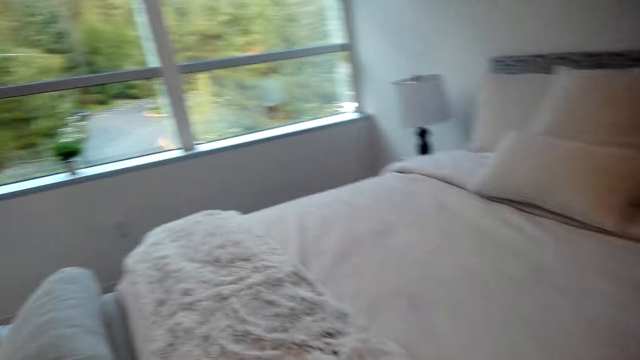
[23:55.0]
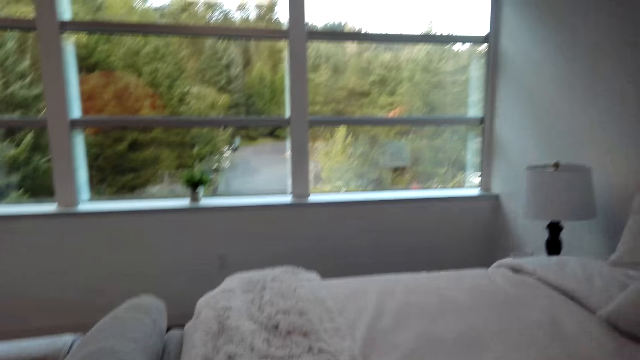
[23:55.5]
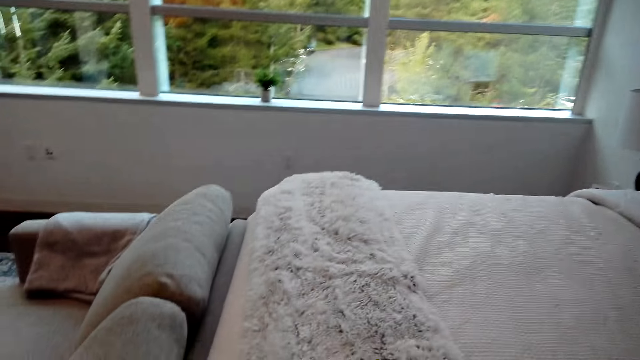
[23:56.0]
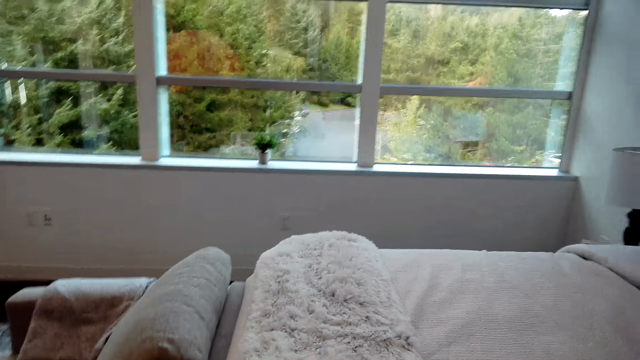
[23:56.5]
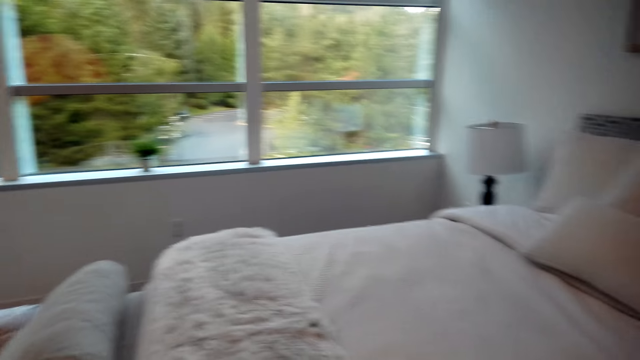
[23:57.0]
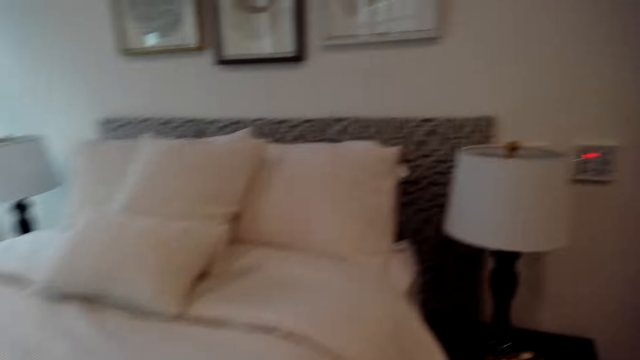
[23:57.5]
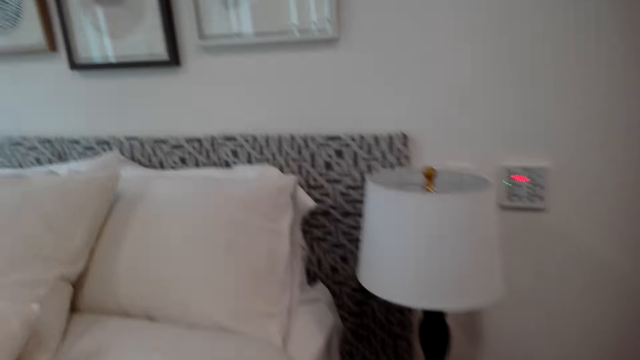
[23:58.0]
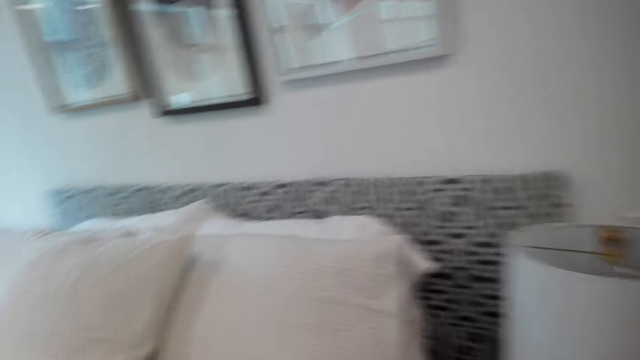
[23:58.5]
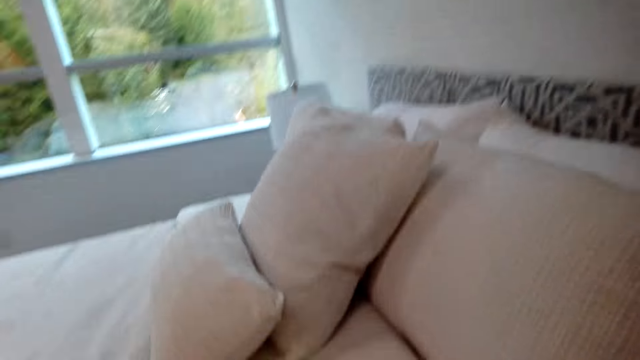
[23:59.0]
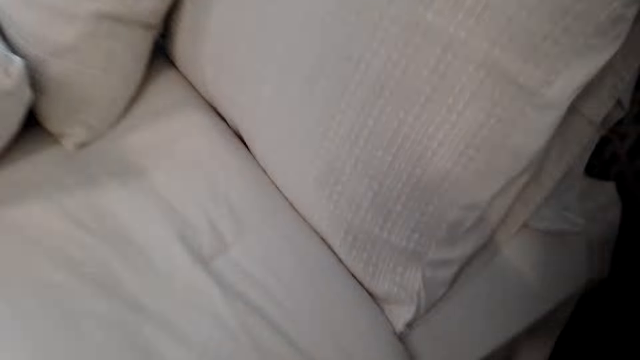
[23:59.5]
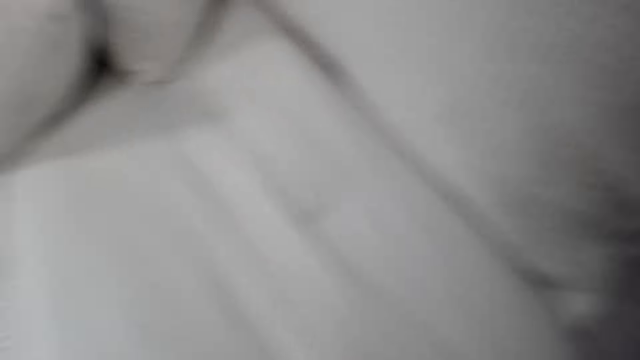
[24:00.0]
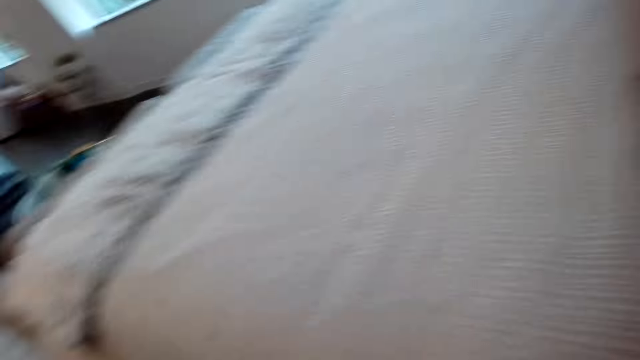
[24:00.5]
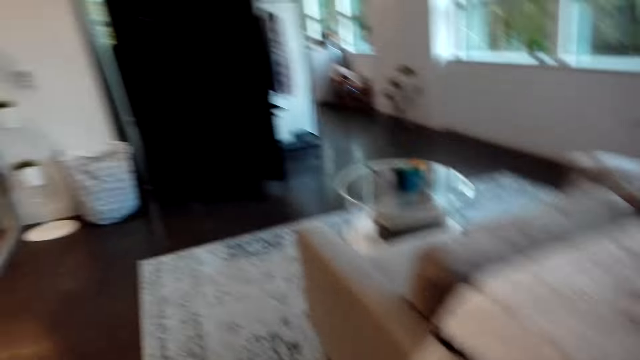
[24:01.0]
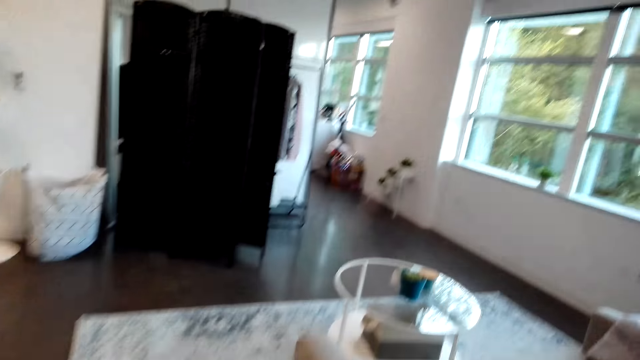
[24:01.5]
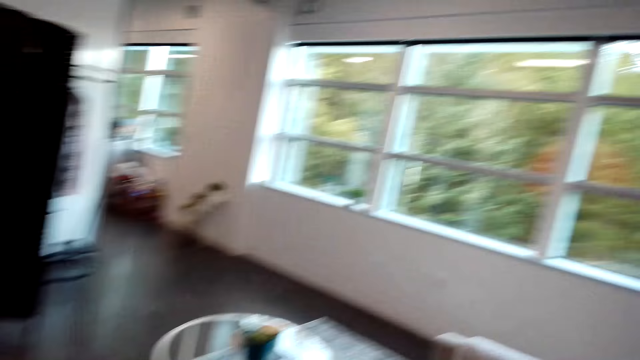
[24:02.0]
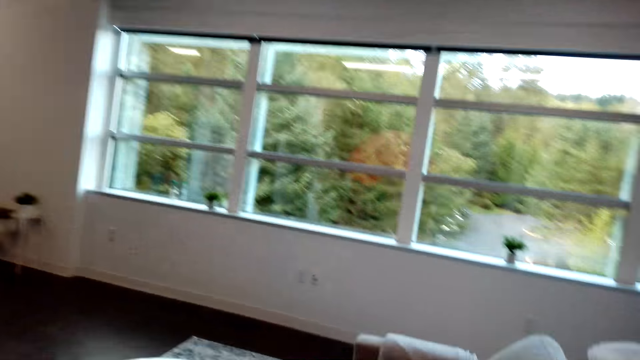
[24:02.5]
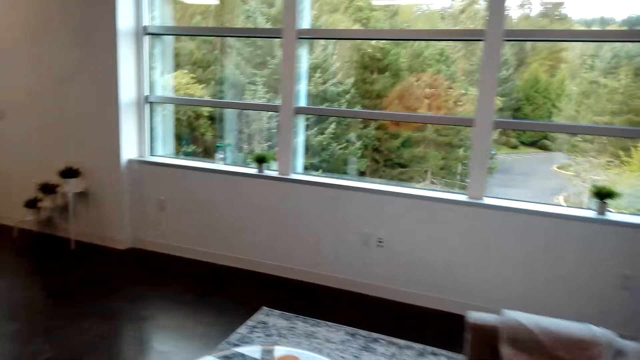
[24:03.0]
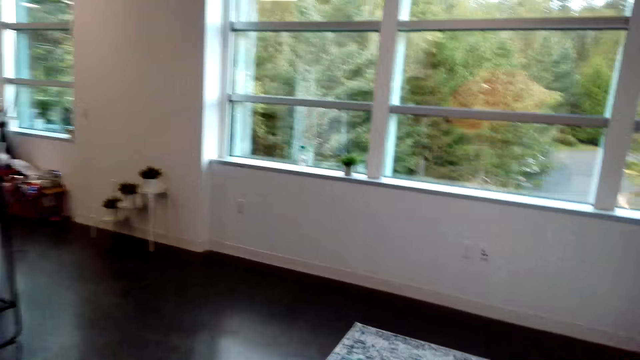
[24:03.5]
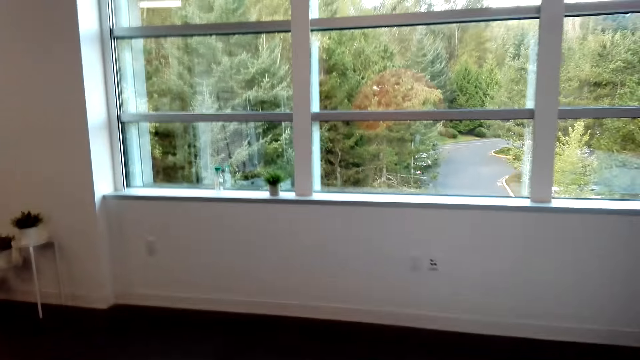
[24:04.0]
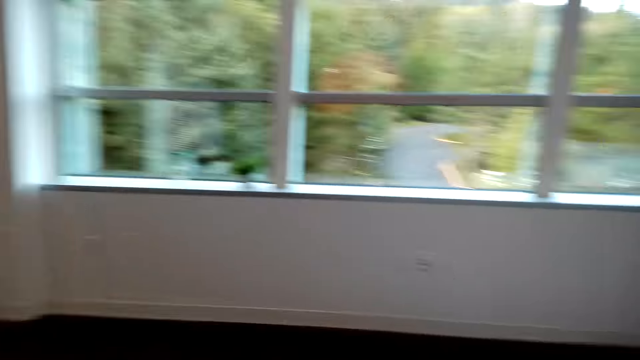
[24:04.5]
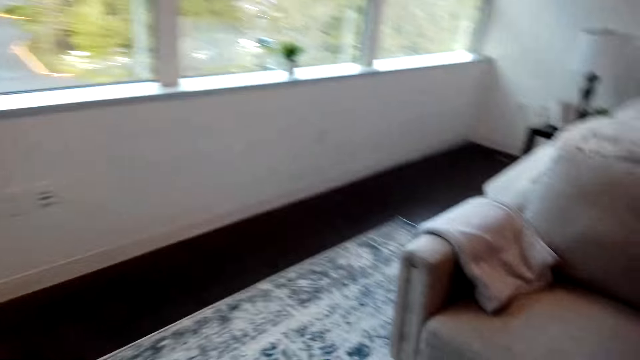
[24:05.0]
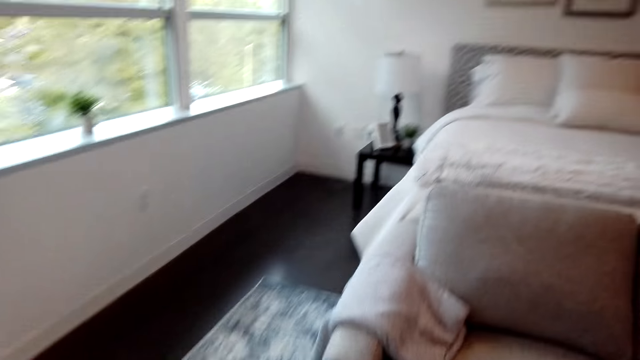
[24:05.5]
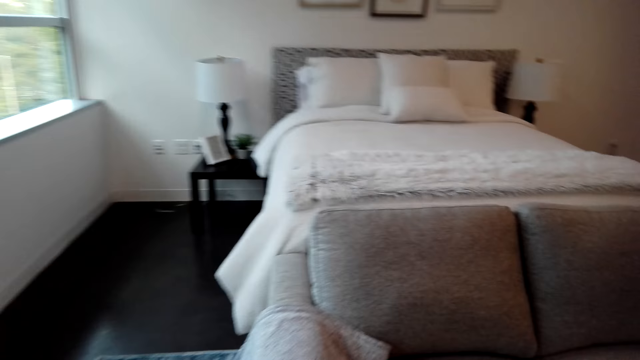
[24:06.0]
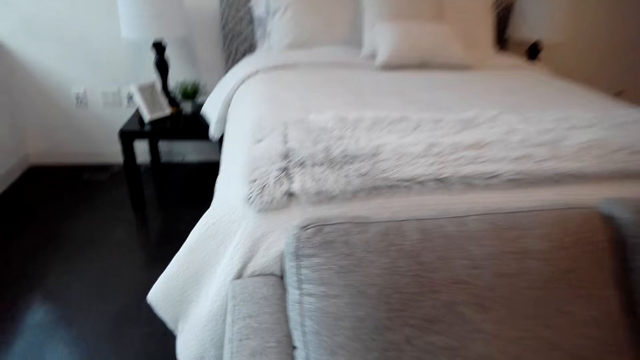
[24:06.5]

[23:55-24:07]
The camera wearer makes the bed. They walk around the bedroom.

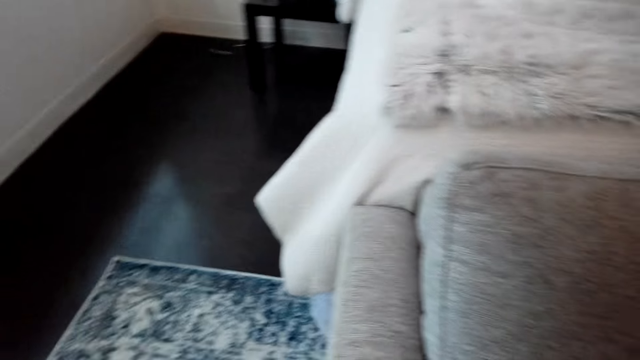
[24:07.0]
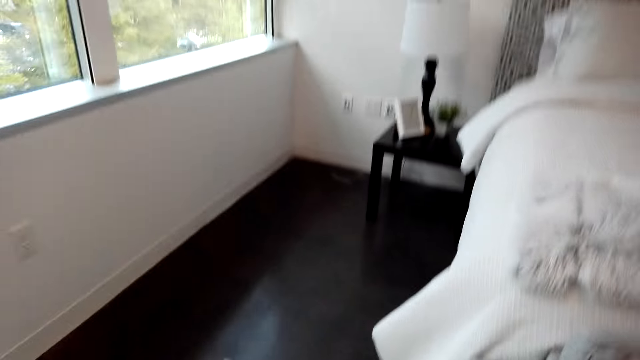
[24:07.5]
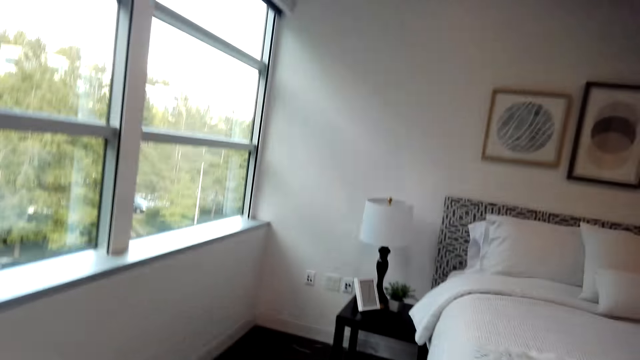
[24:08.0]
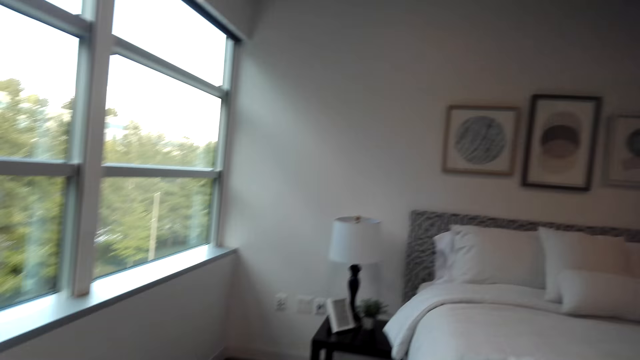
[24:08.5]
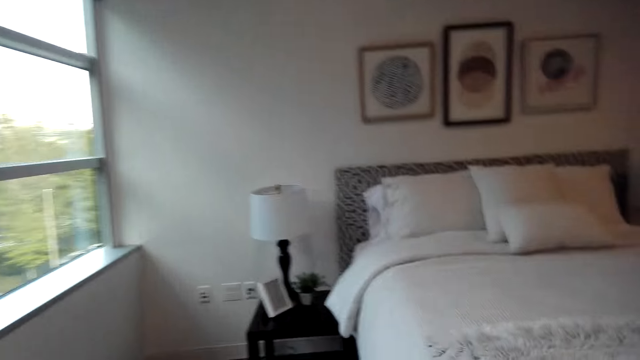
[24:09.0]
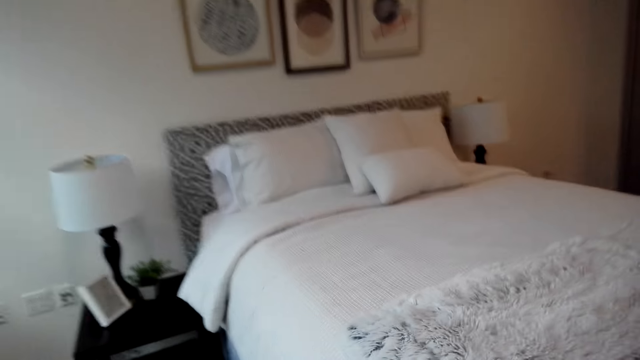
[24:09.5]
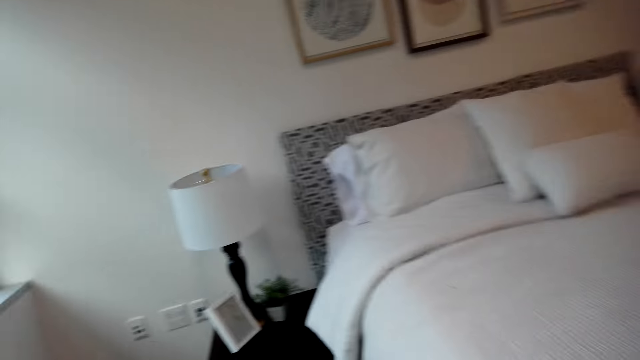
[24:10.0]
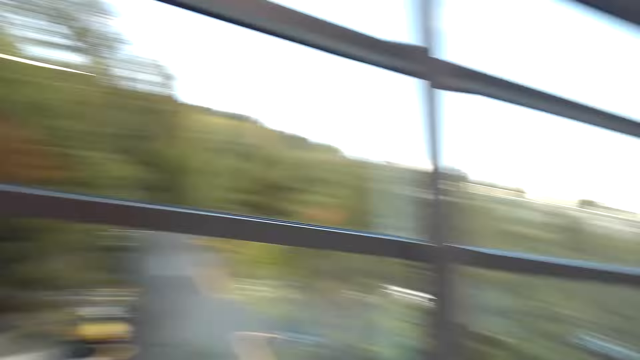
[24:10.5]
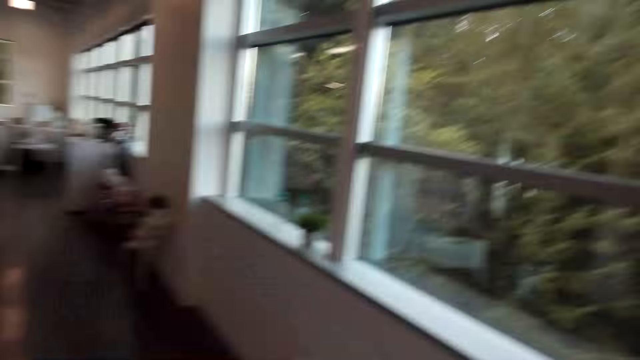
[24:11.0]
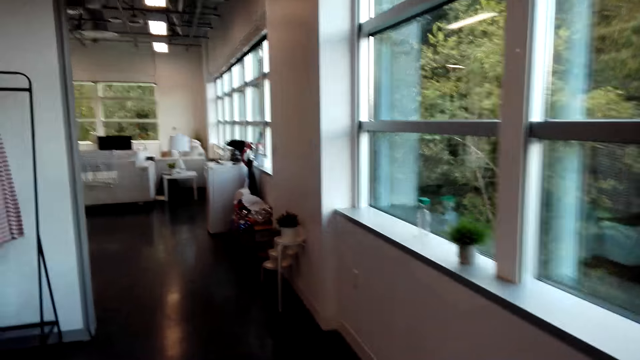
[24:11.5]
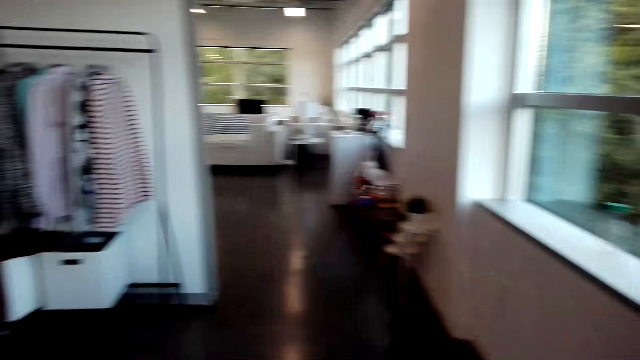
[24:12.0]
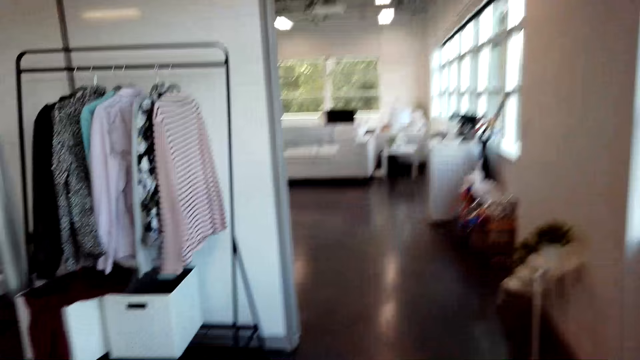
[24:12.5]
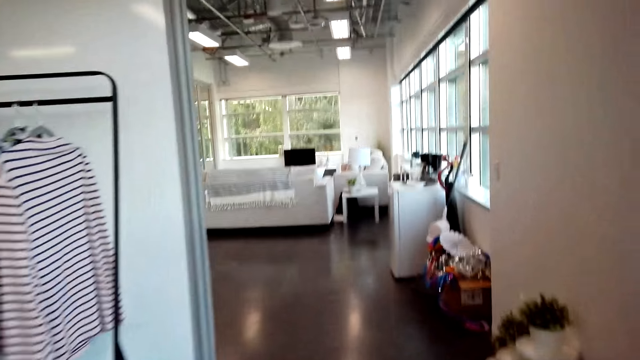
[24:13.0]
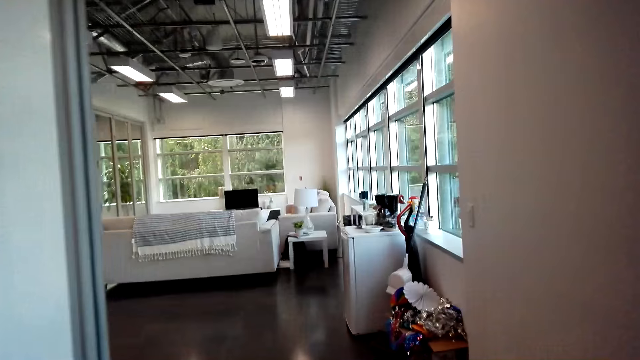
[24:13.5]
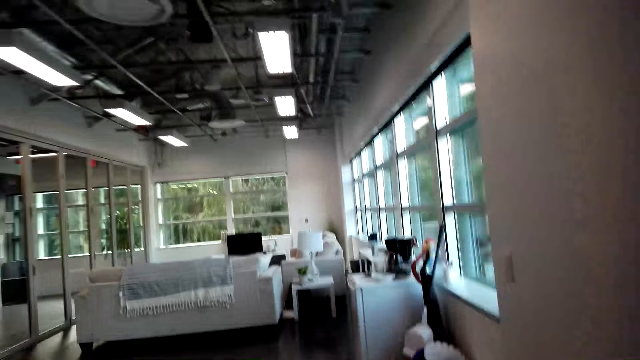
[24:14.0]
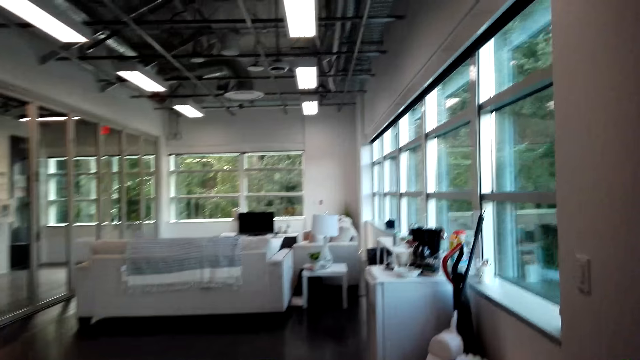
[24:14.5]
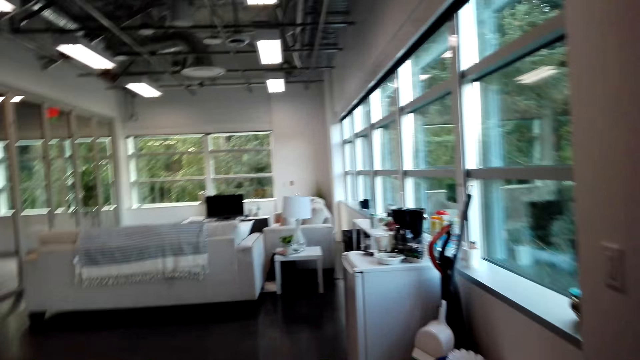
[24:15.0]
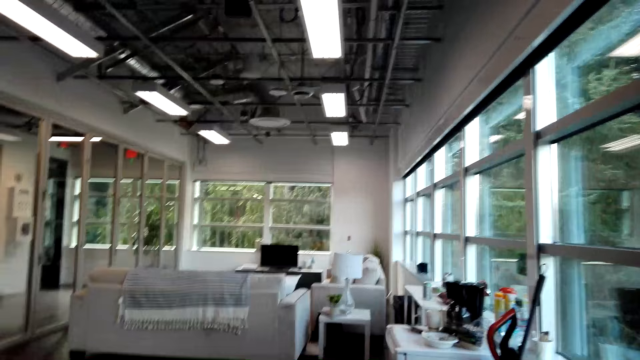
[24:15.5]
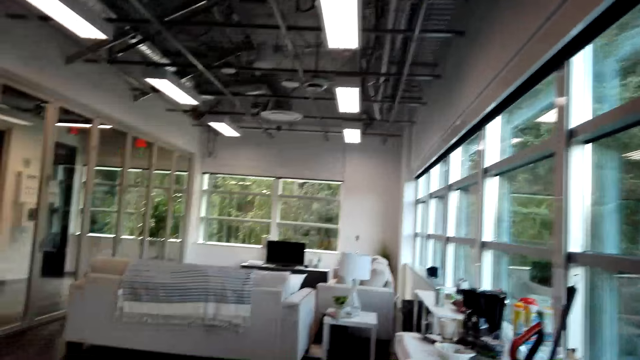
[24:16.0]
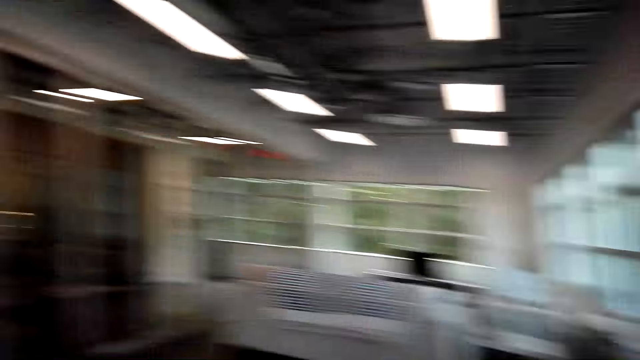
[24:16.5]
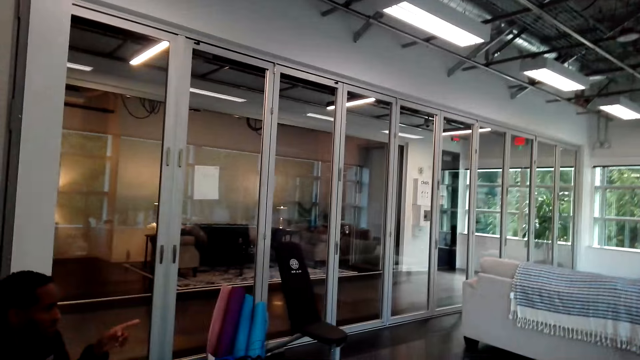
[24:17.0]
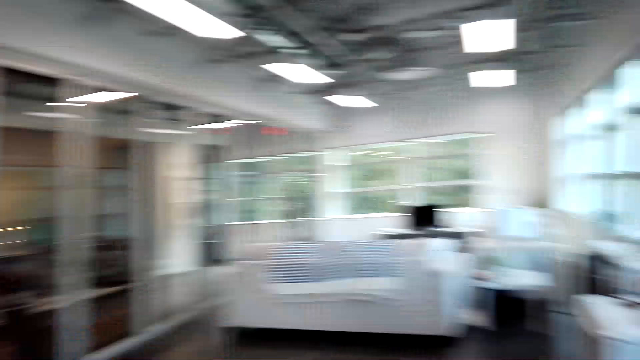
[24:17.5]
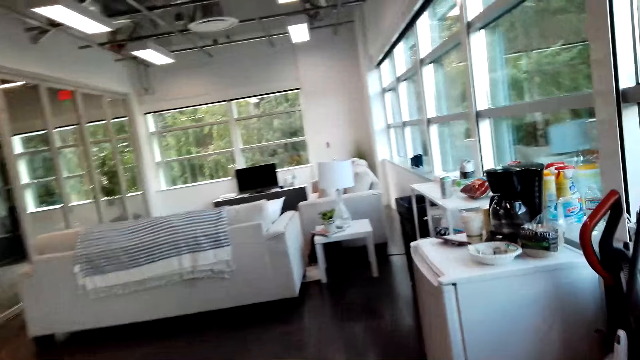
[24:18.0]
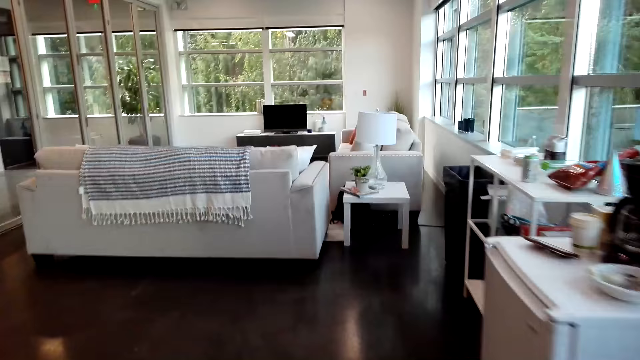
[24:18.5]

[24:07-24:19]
The camera wearer walks around the apartment. They look around the apartment. They talk to a man.
